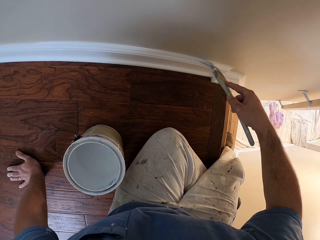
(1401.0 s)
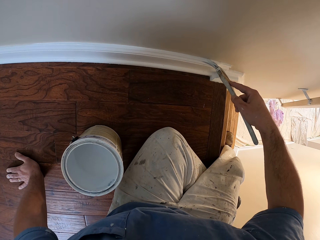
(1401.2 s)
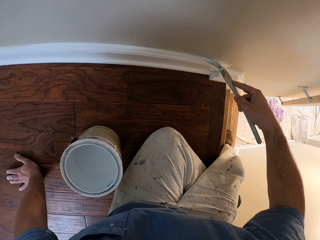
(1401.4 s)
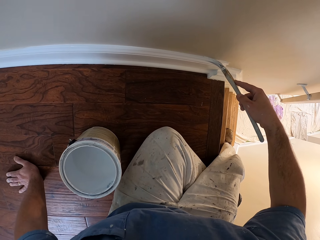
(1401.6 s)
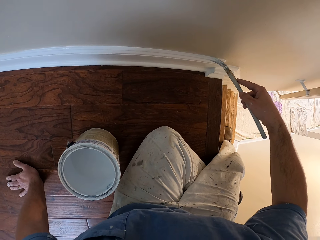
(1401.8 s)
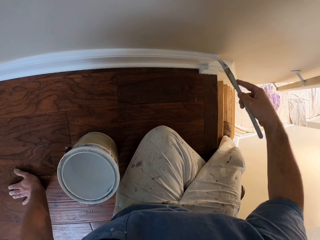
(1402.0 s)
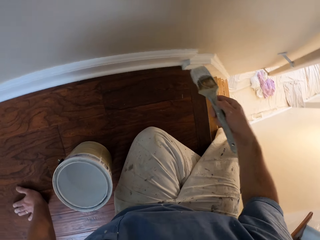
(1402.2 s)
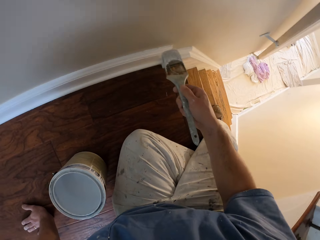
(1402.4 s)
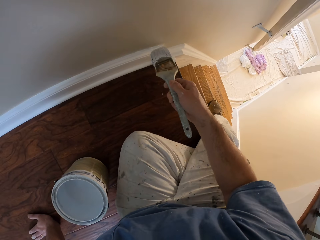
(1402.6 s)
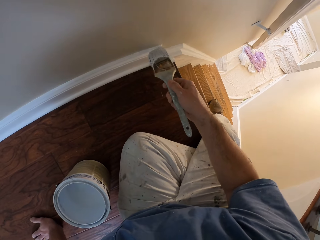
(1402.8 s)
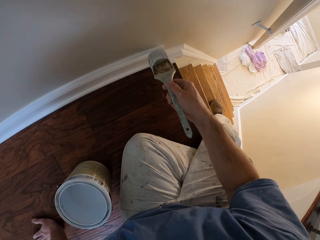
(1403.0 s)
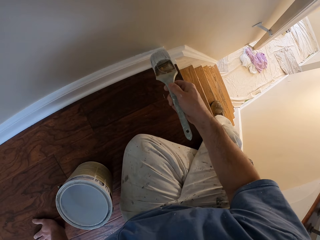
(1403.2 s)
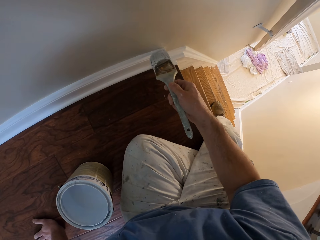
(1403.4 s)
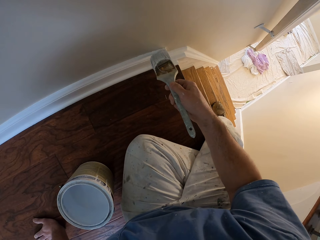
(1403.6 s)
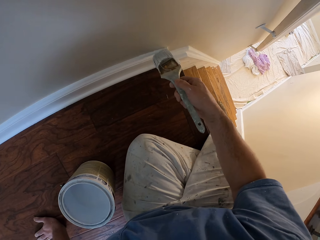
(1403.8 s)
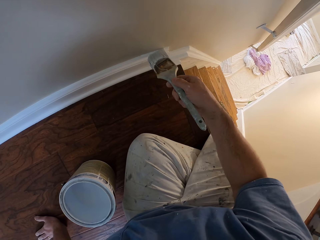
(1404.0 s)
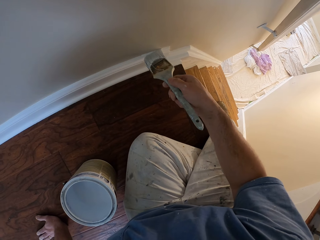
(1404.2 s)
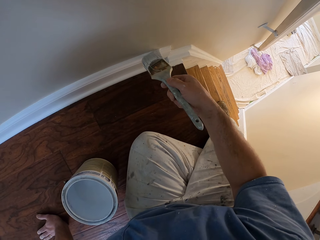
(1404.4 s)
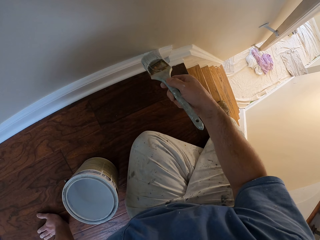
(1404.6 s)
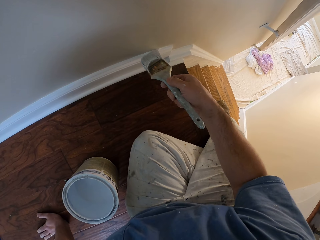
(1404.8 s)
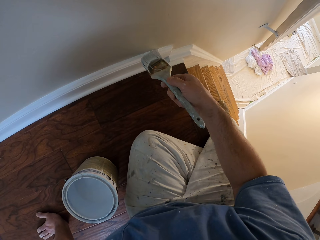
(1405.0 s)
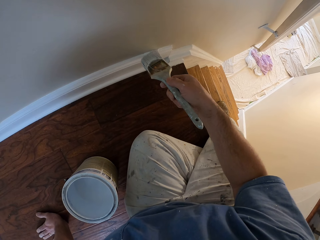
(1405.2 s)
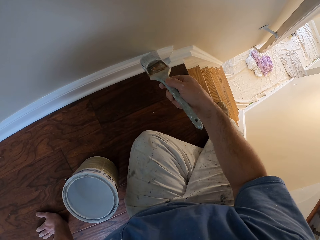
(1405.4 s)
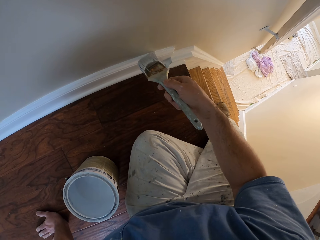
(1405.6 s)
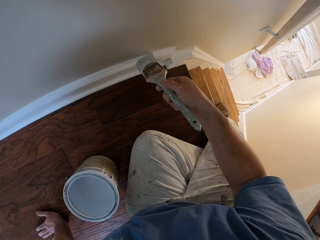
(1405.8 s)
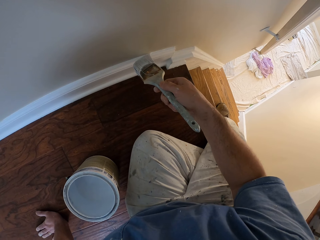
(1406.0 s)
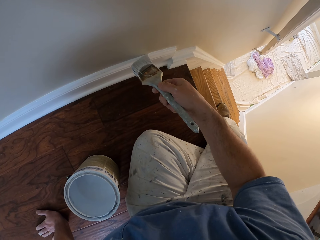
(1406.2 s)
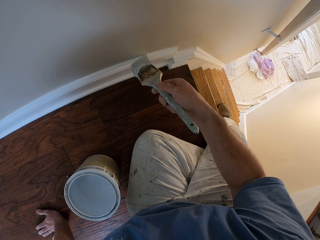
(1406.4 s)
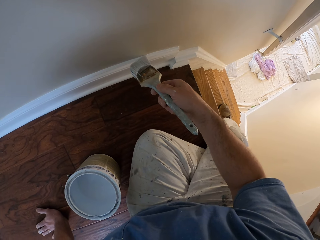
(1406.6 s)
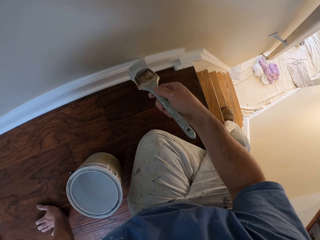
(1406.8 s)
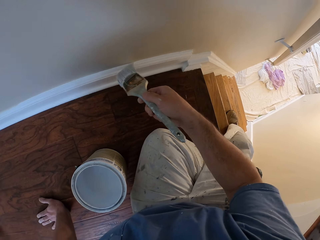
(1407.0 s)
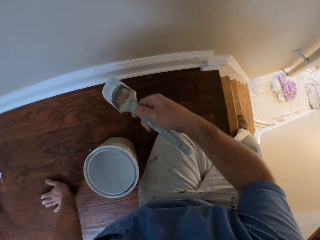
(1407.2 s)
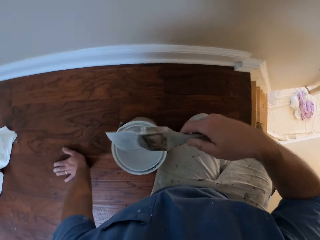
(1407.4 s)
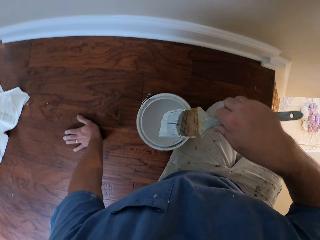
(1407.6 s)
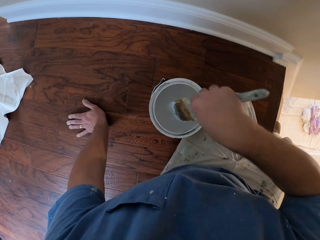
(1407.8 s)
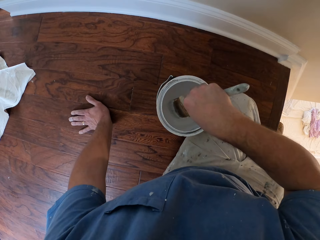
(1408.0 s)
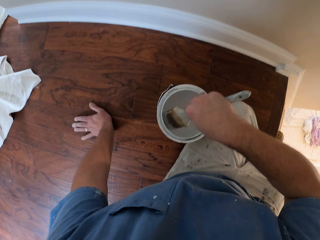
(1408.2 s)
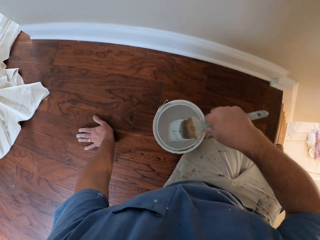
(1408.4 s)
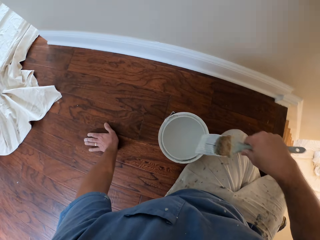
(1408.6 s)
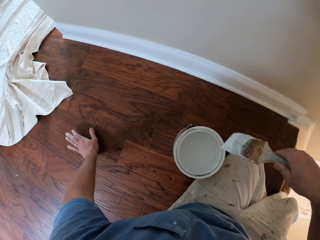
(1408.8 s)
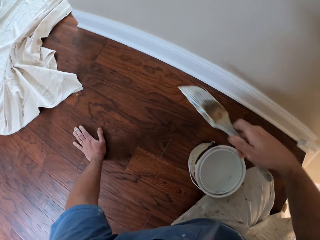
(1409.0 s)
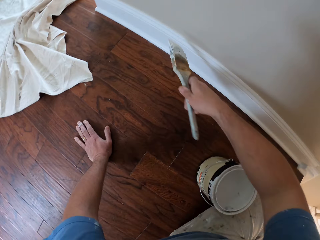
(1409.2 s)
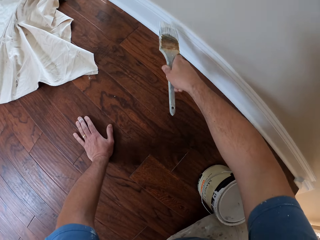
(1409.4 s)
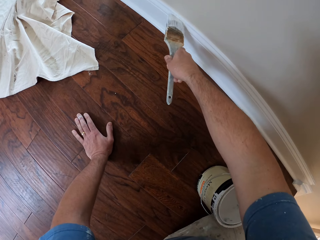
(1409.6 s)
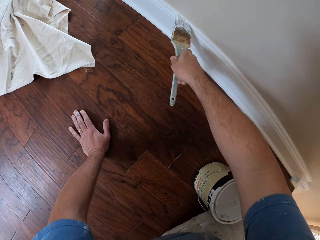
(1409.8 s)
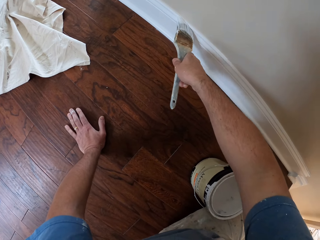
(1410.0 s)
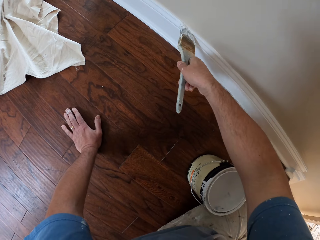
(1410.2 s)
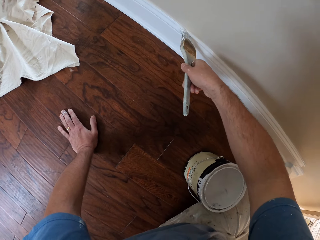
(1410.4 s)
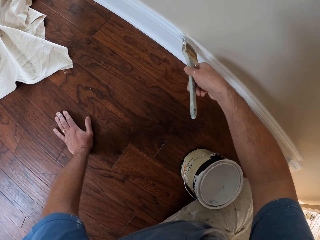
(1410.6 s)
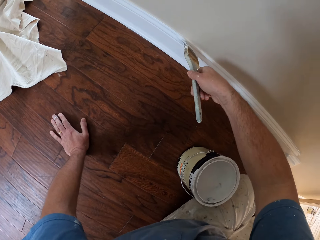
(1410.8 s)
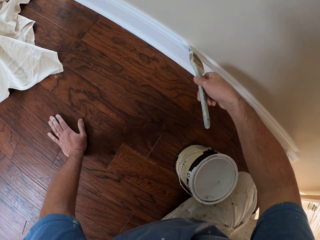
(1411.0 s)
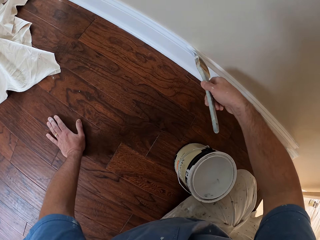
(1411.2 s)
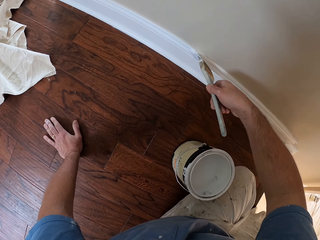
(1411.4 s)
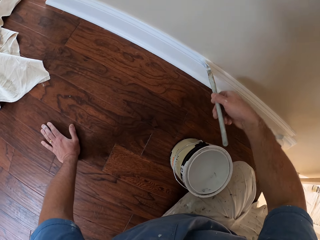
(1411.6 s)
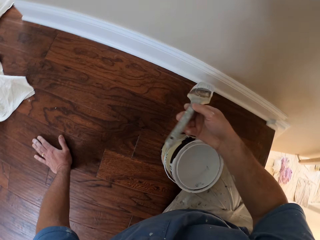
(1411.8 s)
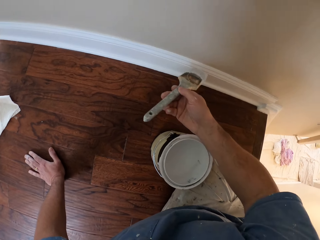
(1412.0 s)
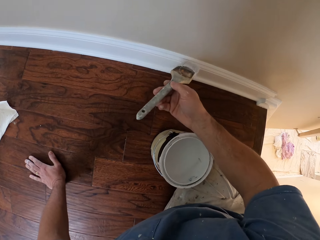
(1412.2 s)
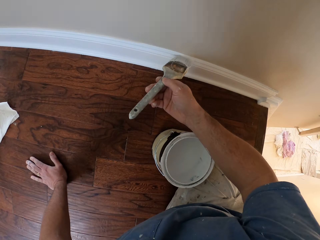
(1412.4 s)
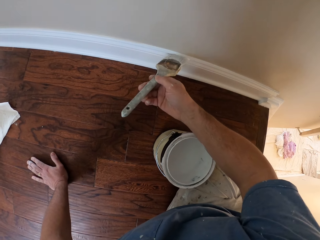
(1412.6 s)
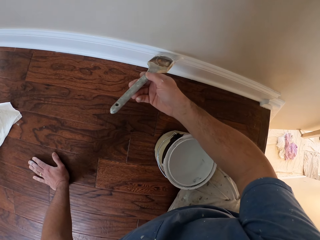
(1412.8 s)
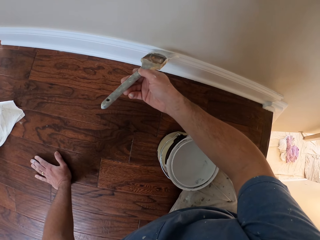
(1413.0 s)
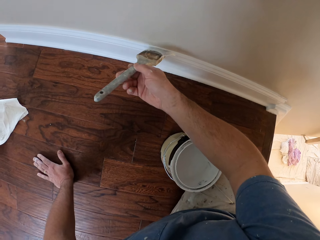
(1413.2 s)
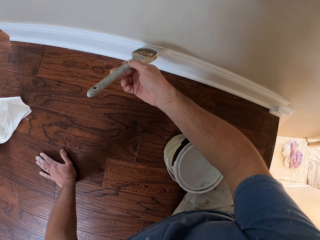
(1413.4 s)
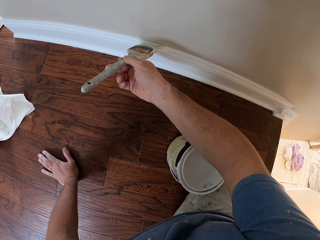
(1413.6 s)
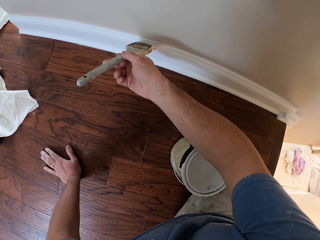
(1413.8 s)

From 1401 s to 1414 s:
The camera wearer dips the paint brush into the paint bucket. They paint the baseboard of the wall using the paintbrush.

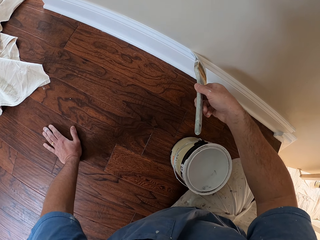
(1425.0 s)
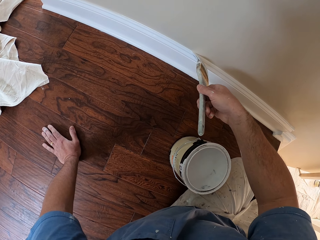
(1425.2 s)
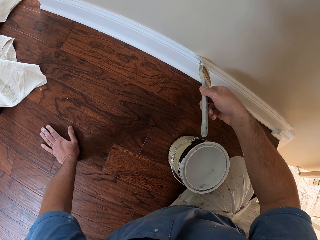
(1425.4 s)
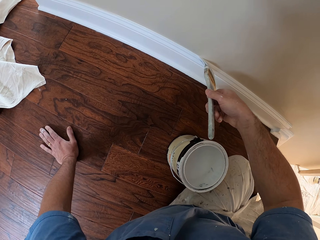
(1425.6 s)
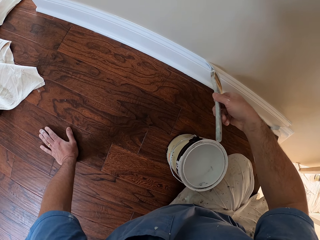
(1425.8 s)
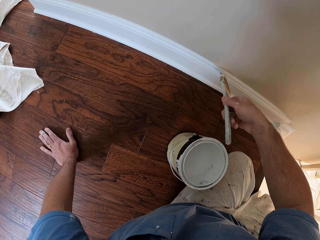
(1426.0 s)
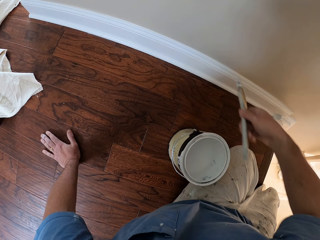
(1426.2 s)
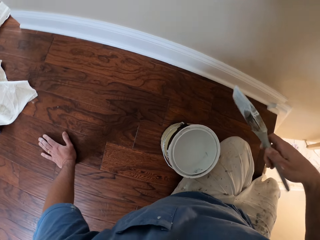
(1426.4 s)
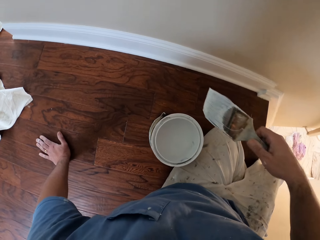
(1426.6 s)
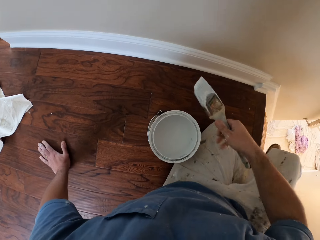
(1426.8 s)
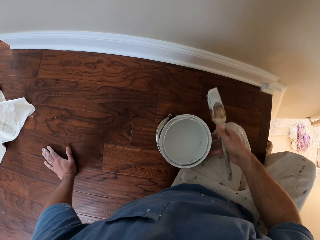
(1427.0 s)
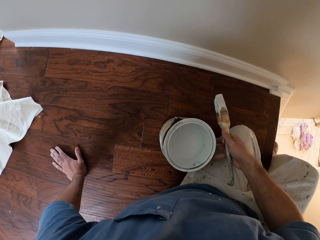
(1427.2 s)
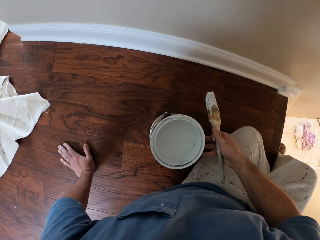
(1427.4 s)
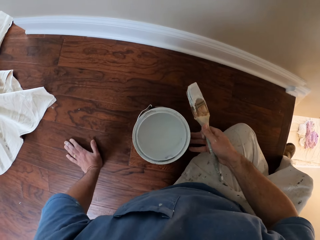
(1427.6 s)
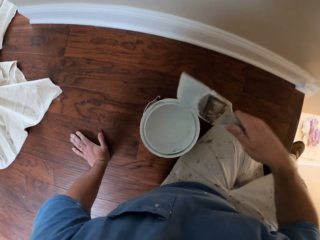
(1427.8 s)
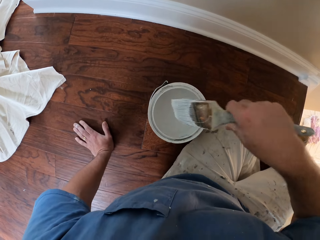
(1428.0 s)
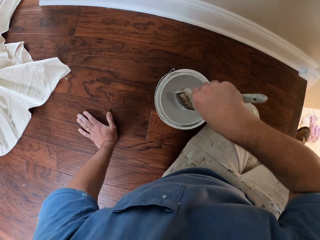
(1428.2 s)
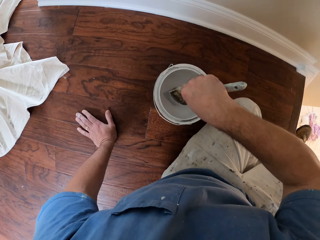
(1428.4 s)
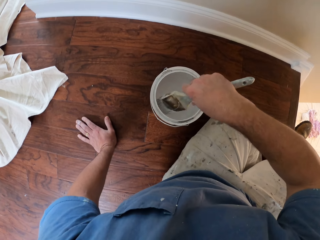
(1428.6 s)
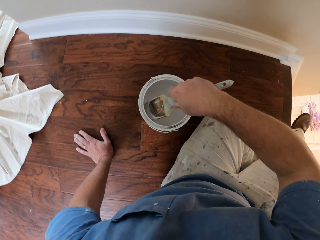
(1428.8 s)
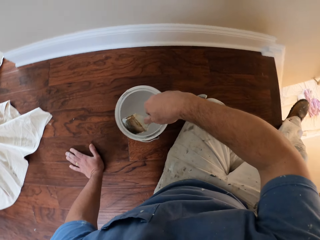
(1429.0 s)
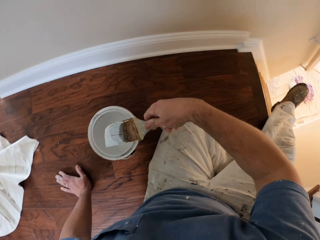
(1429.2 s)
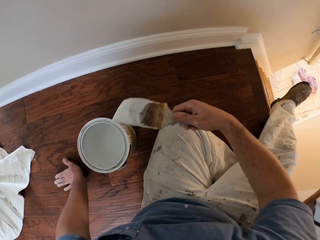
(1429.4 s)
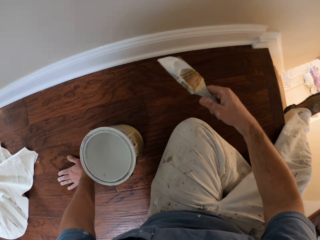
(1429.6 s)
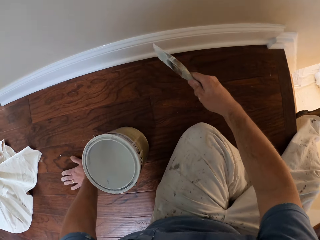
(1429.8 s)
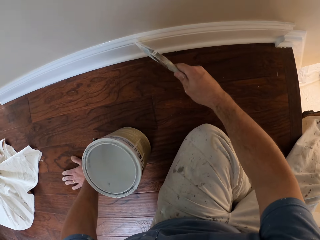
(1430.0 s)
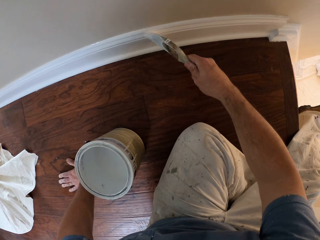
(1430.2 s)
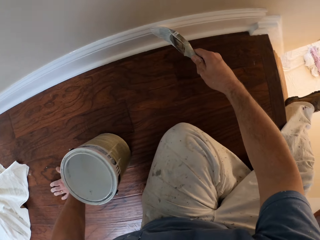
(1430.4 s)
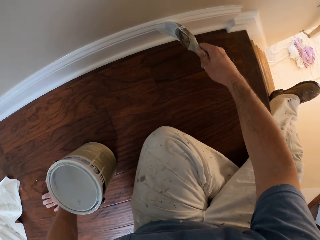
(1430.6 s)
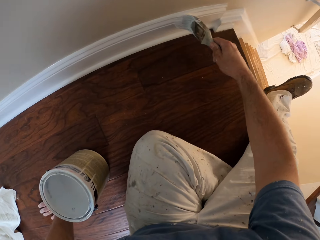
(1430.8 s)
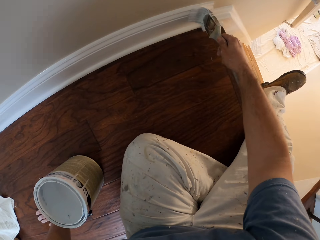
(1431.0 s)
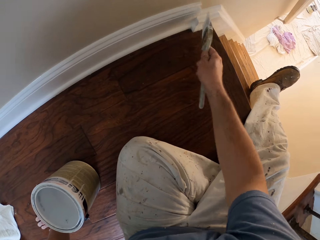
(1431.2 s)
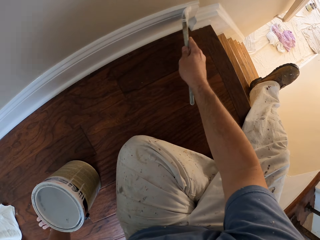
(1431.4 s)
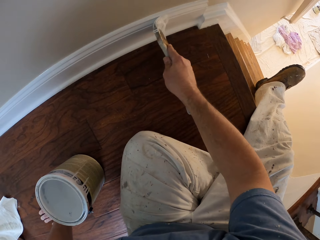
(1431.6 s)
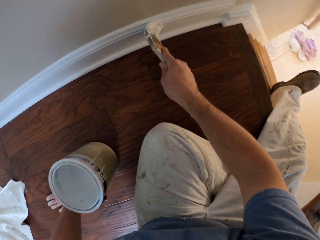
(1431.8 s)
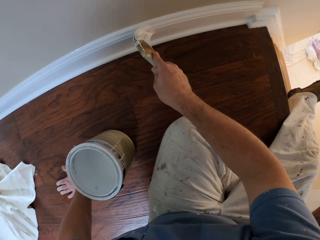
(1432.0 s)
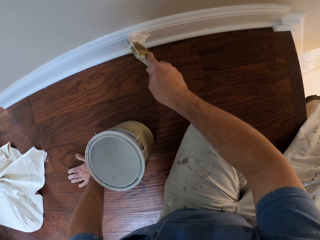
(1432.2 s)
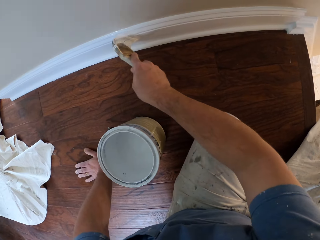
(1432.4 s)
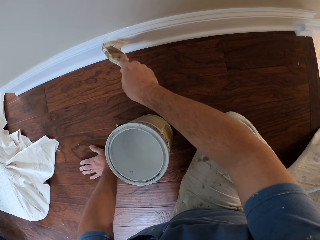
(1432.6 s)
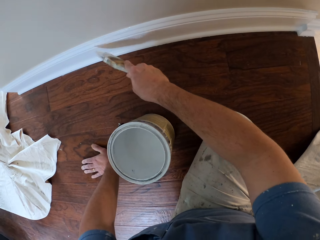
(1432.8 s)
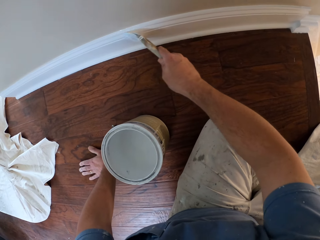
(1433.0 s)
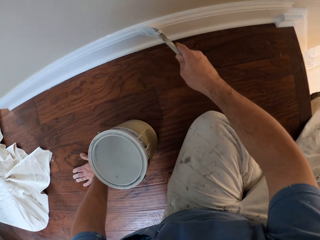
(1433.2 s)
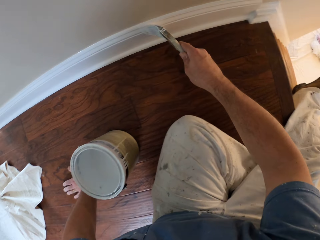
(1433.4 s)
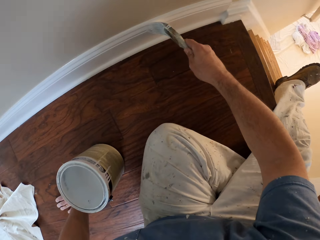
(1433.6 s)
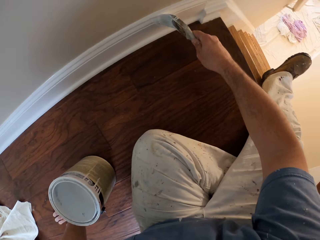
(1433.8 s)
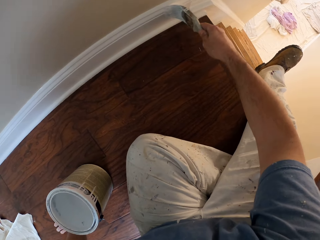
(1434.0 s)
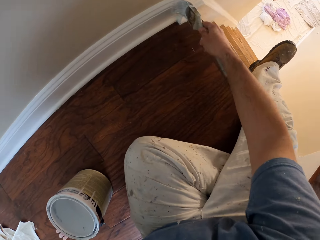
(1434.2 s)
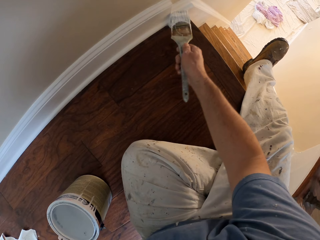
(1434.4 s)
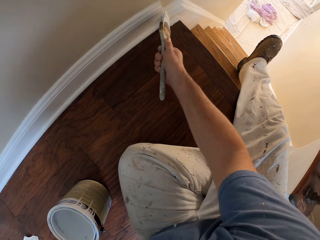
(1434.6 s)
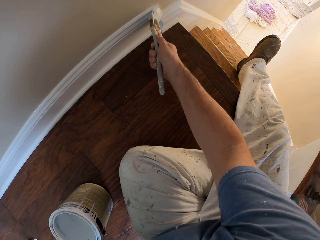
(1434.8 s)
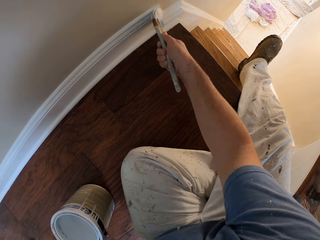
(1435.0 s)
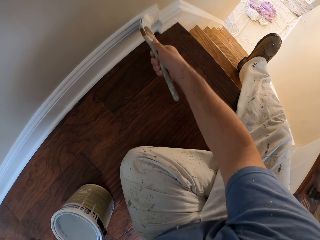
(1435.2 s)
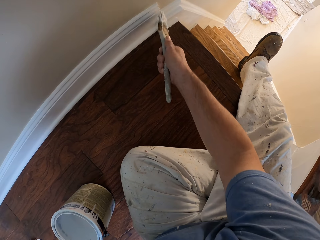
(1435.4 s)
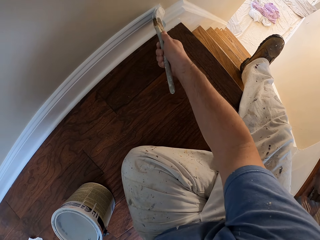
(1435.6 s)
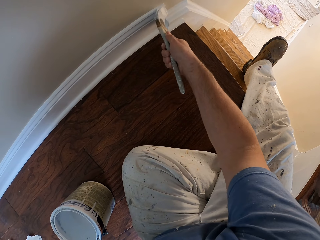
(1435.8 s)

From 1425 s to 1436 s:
The camera wearer pushes the paint bucket forward. He moves his body towards the paint bucket on the floor. He dips the paint brush into the paint bucket. He paints the baseboard of the wall using the paintbrush.
